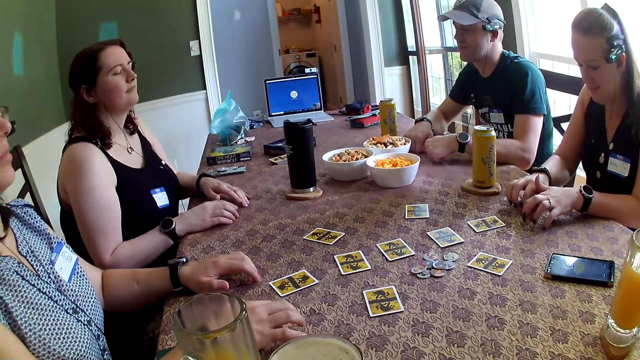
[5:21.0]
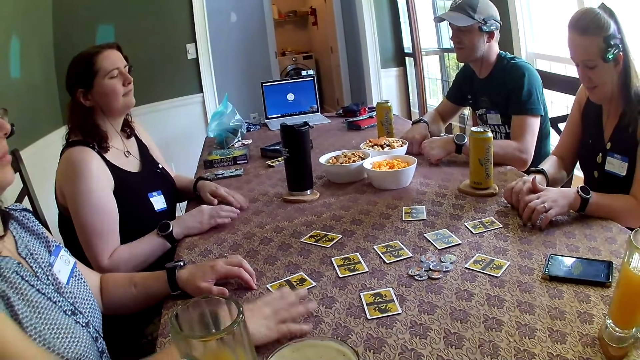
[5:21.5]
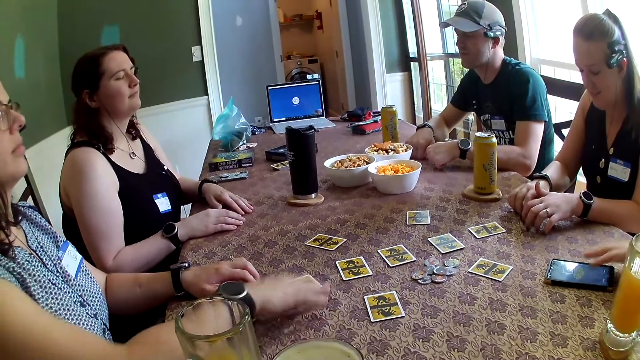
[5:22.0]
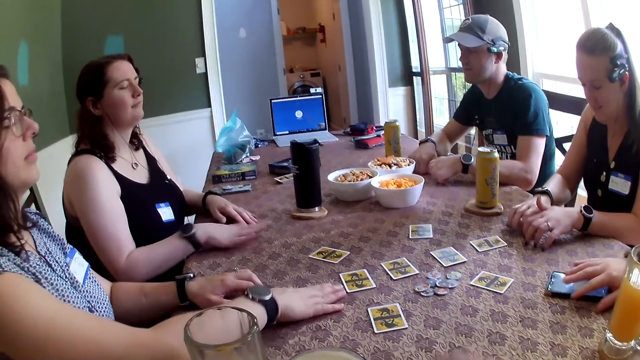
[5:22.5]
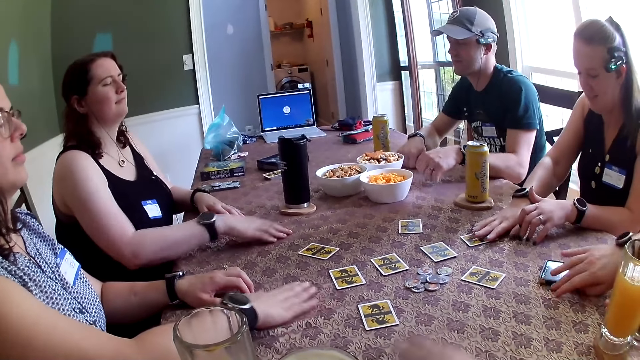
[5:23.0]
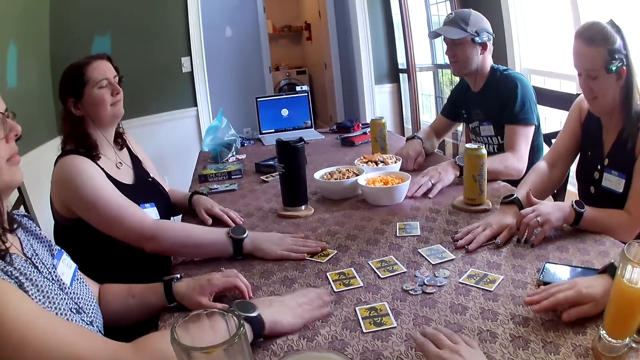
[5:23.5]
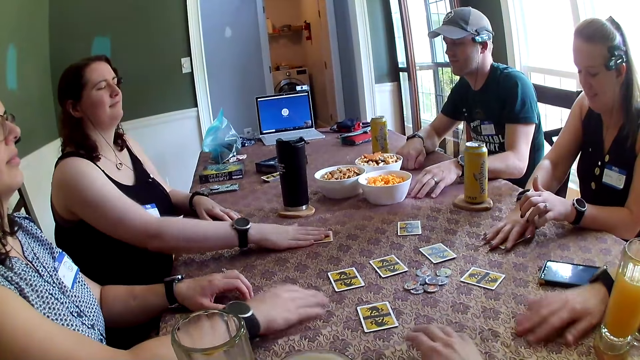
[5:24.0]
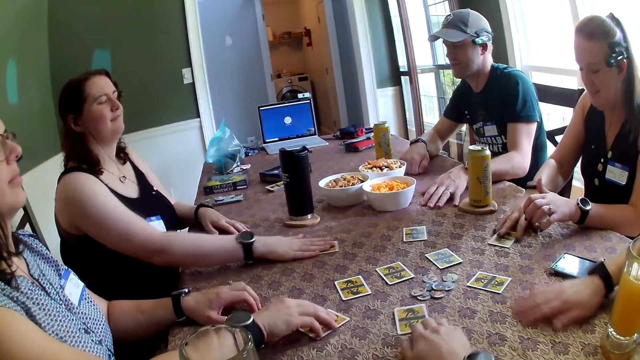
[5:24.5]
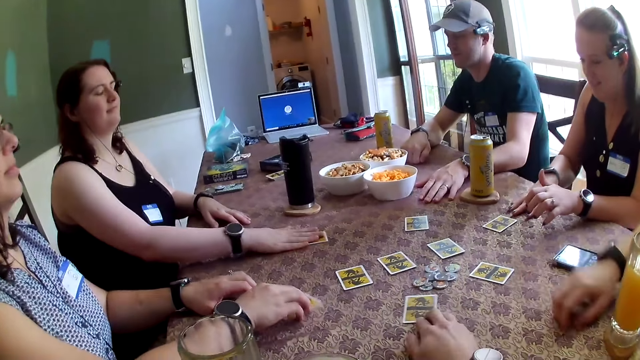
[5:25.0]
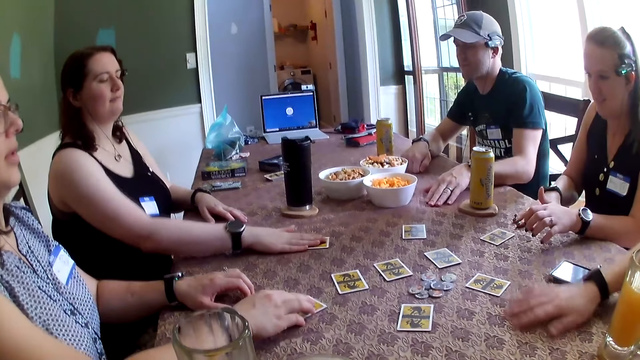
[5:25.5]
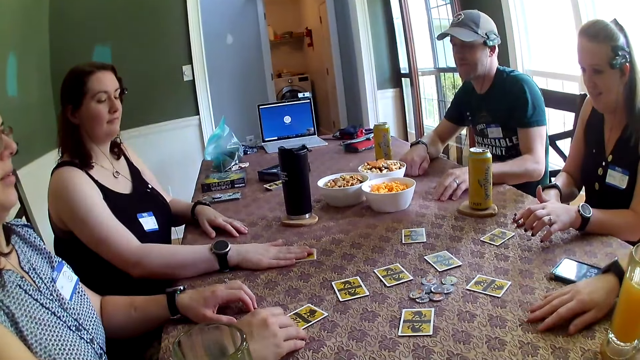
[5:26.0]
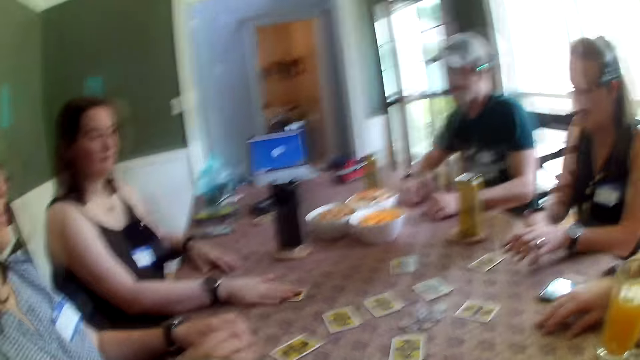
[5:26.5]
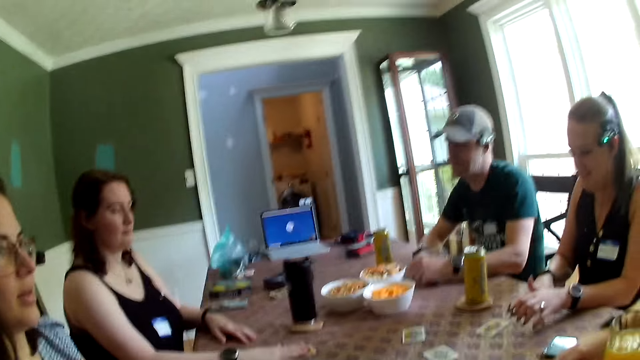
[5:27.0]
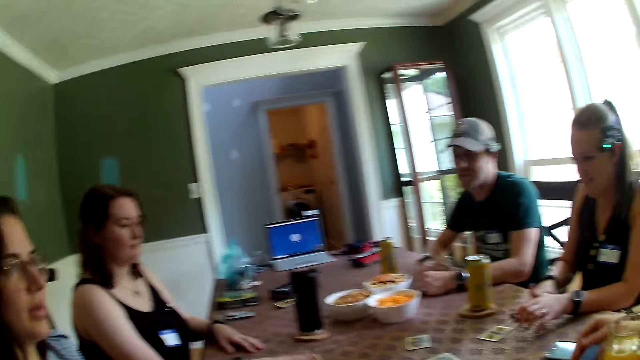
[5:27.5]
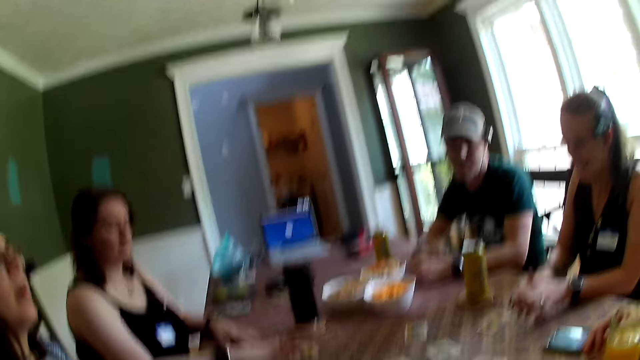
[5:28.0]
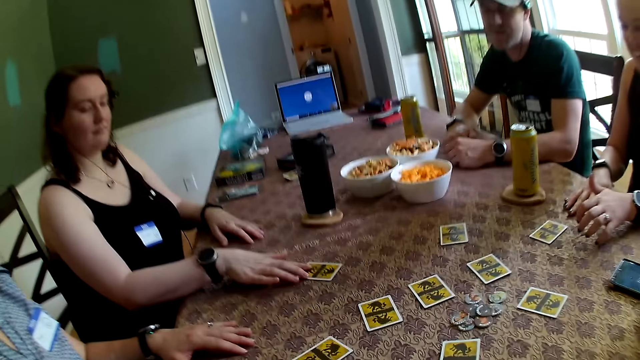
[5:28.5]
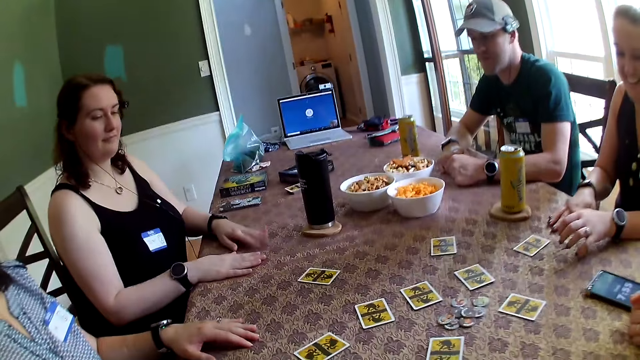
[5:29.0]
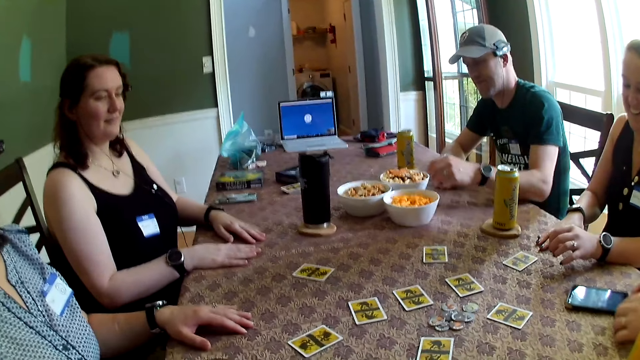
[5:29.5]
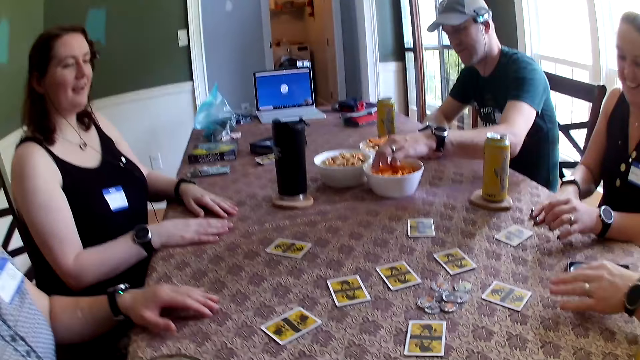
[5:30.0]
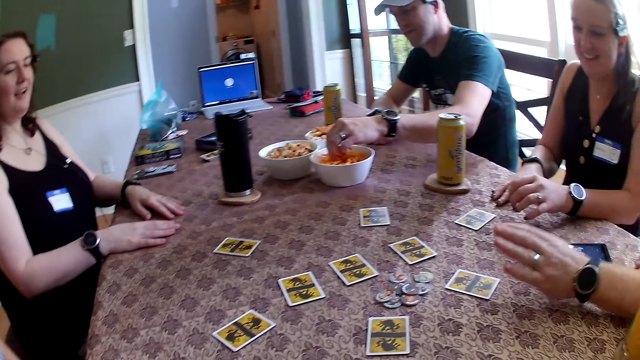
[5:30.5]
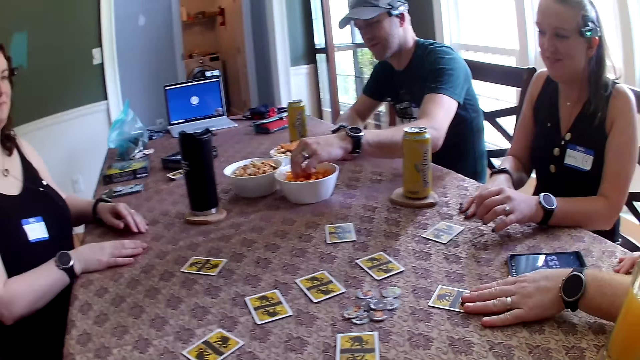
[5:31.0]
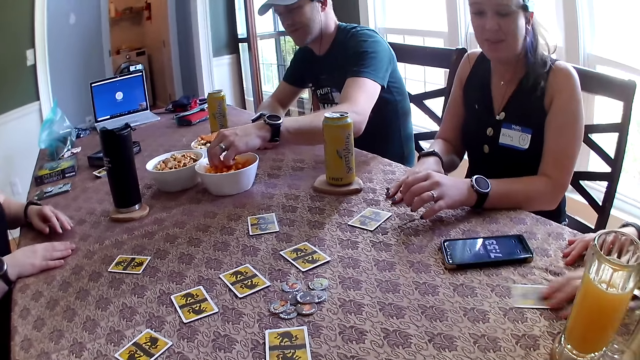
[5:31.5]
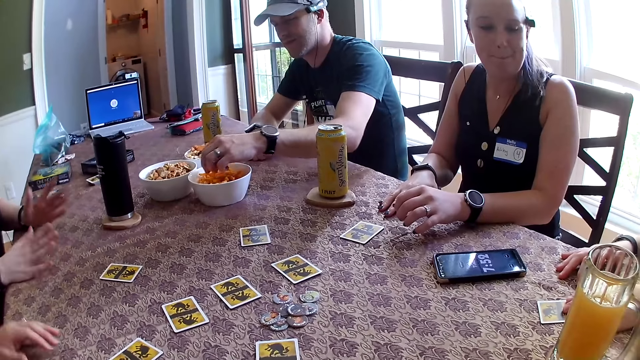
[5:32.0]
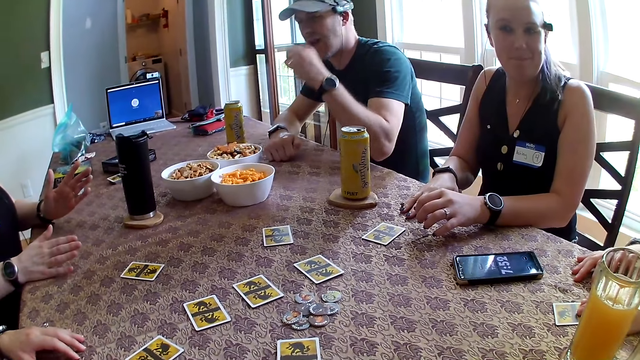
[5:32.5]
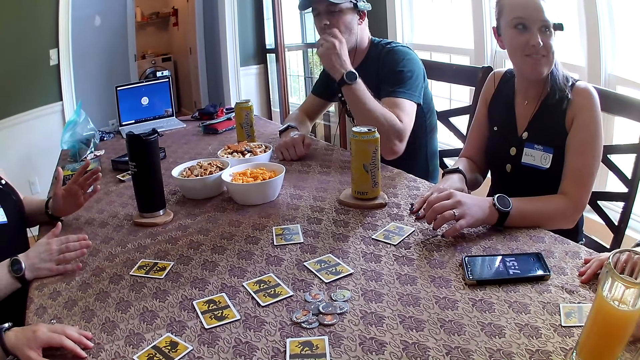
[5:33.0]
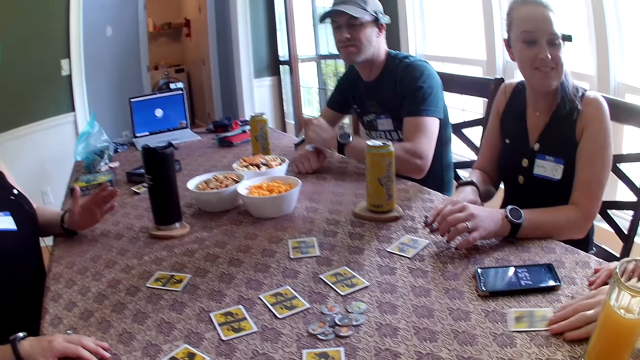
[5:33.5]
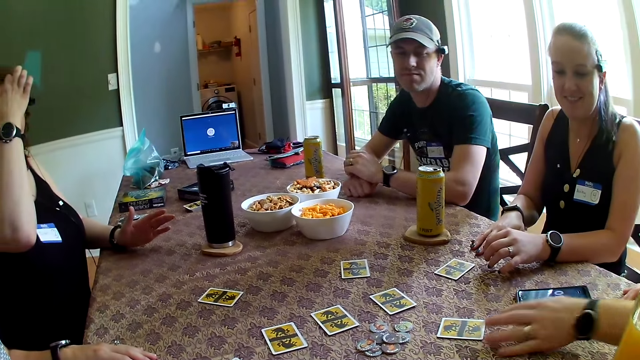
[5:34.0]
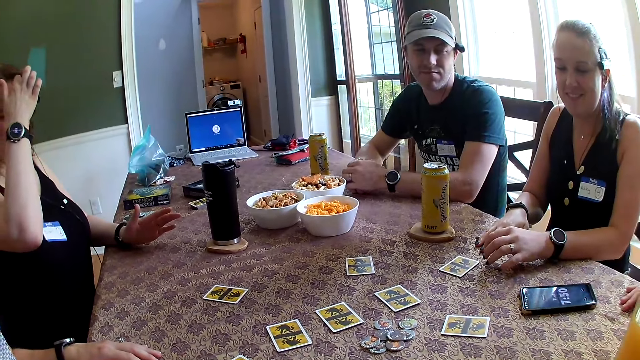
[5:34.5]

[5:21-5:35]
A man adjusts a phone on the table with his right hand. A lady stretches her hand. A woman moves a card on the table with her right hand. Another woman moves a card on the table with her right hand. The camera wearer rubs the cards on the table. Another man moves his left hand on the table. The camera wearer moves a card on the table with his right hand. A third woman moves a card on the table with her right hand. The camera wearer places the cards on the table. The first man moves the card on the table with his left hand. The other man picks snacks from a bowl on the table with his left hand. A third man picks the card. The camera wearer speaks to the men and the women at the table. The other man eats the snacks with his left hand. The lady talks with the third man.

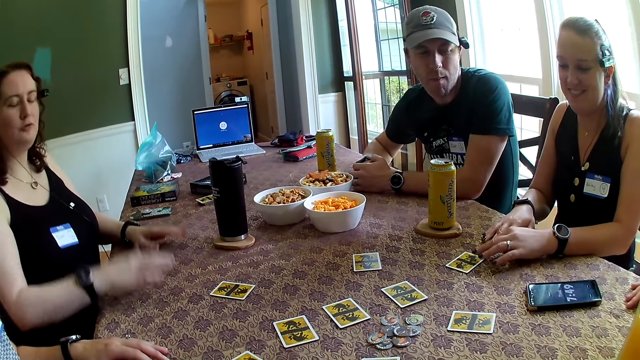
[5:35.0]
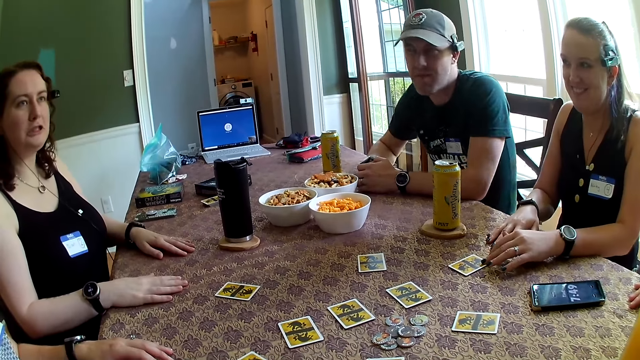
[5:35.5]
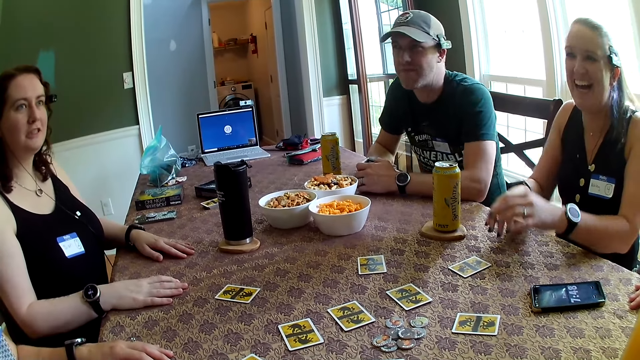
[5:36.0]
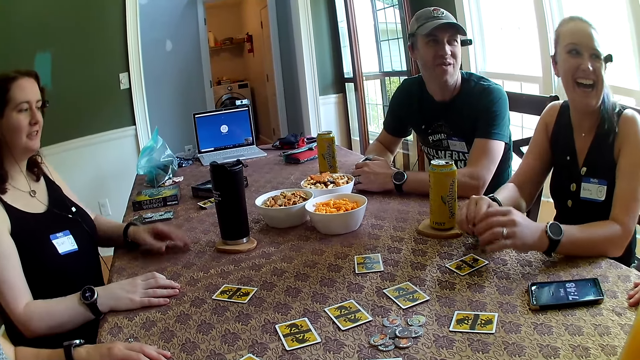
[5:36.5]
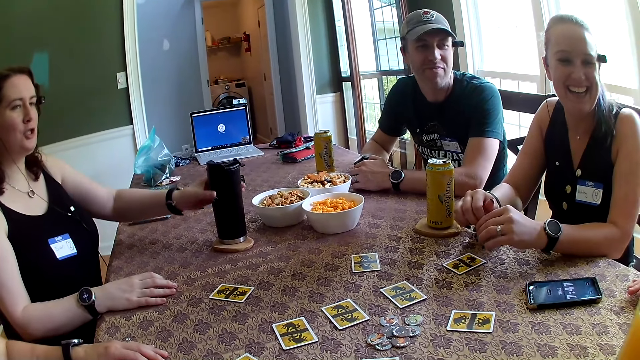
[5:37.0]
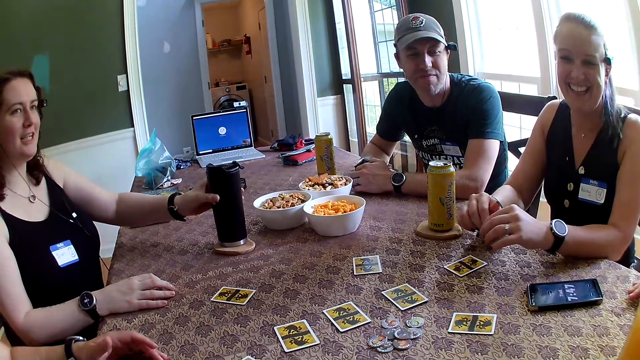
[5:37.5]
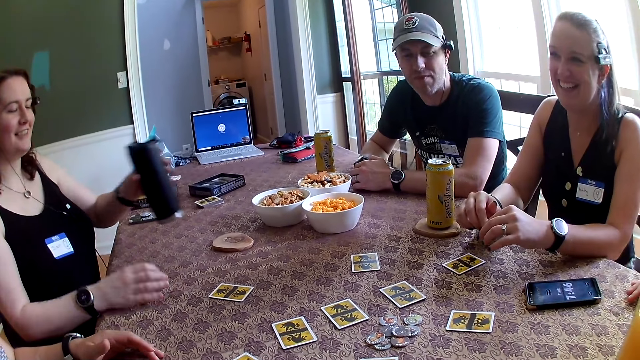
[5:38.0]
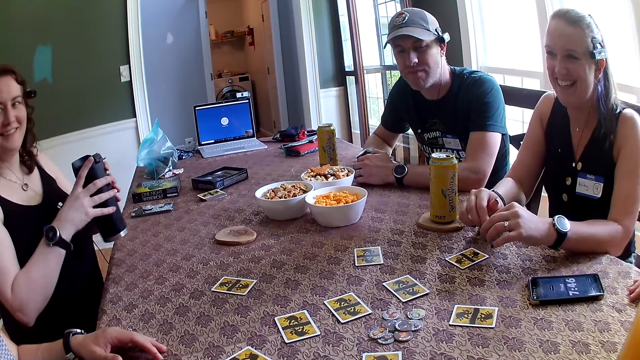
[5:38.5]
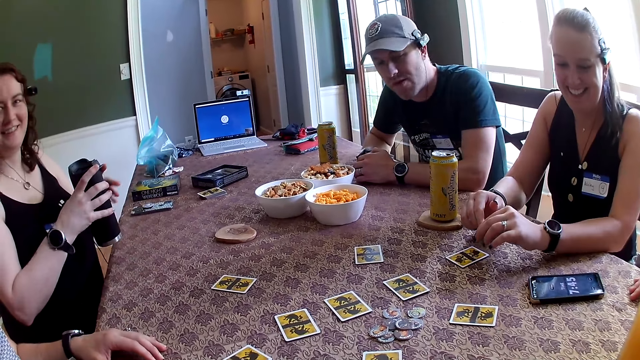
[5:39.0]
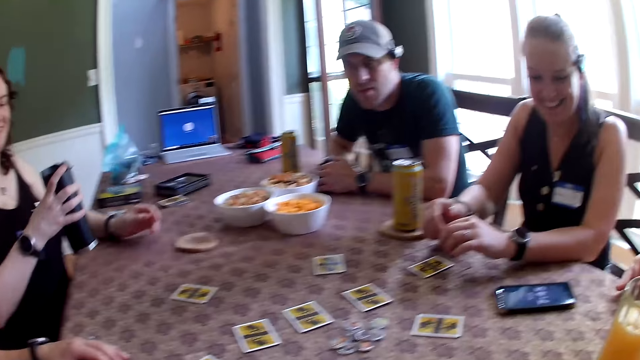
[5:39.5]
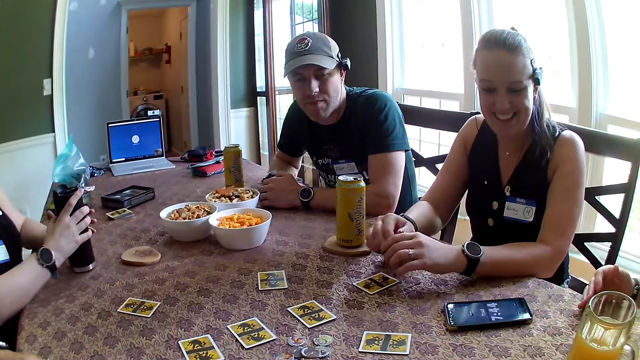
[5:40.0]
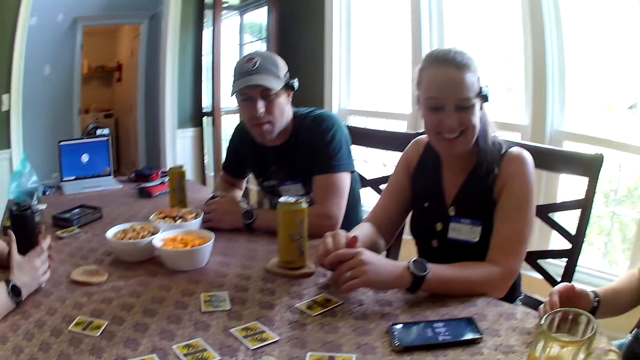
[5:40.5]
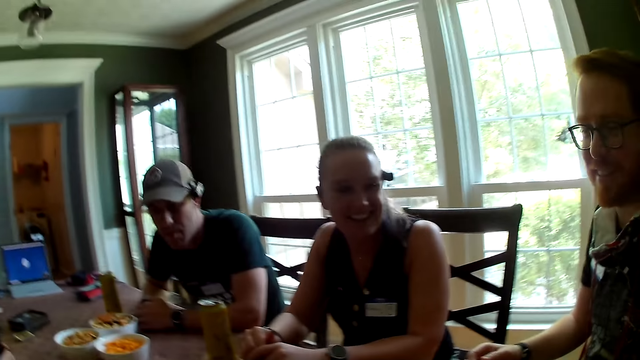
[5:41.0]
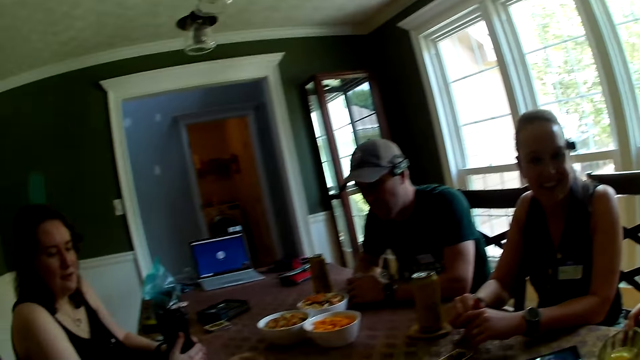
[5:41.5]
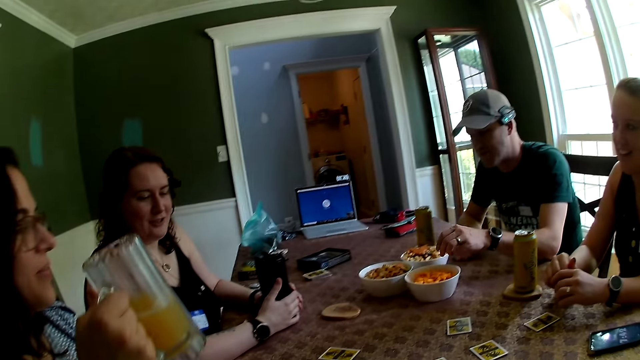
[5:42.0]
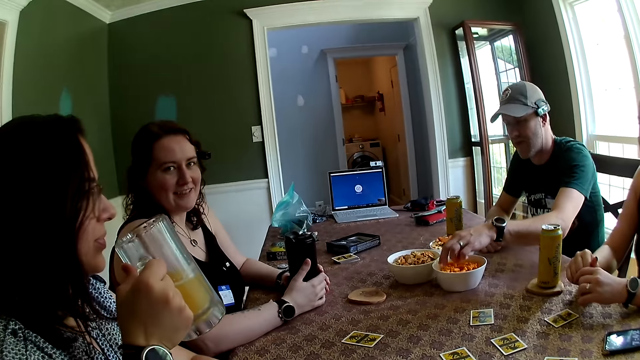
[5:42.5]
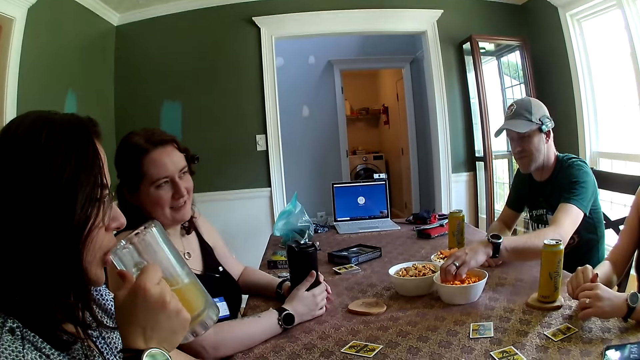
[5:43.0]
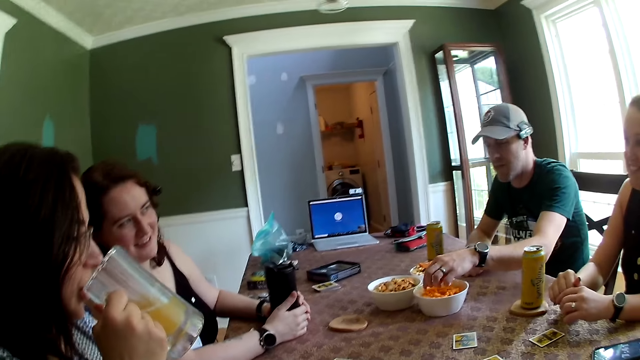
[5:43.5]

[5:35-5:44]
A man plays the one night werewolf. A woman adjusts the card on the table with her left hand. Another woman picks a bottle of drink from the table with her left hand. A lady picks the mug. The second woman drops the bottle in her right hand. The second woman drops the bottle on the table with her right hand. The camera wearer looks around the room. Another lady lifts a glass of juice. Another man picks snacks from the bowl on the table with his left hand. A third woman drinks from a cup of drink in her right hand.
